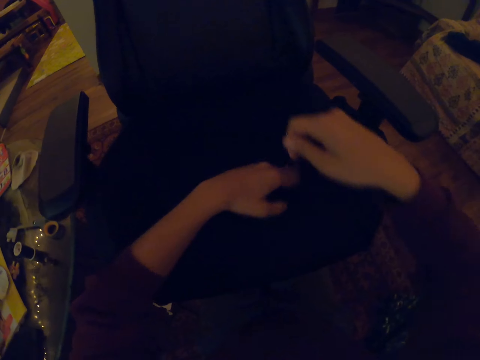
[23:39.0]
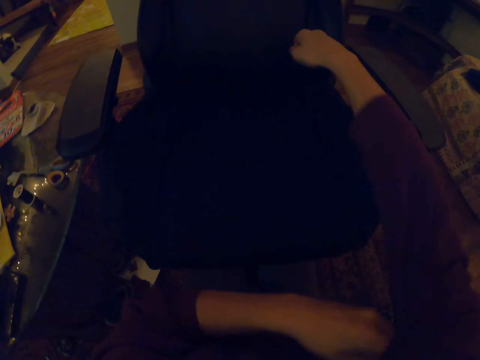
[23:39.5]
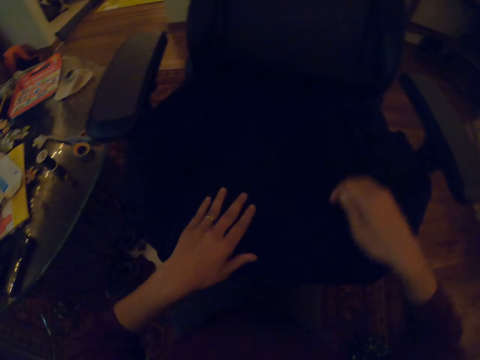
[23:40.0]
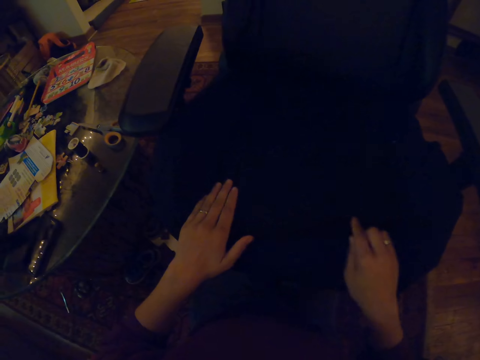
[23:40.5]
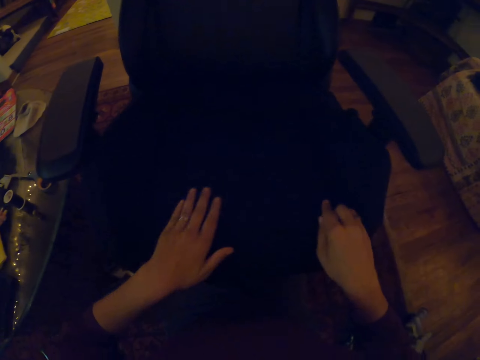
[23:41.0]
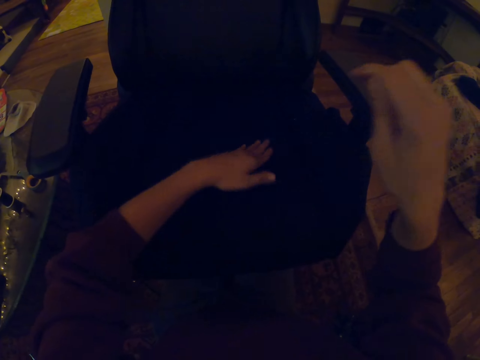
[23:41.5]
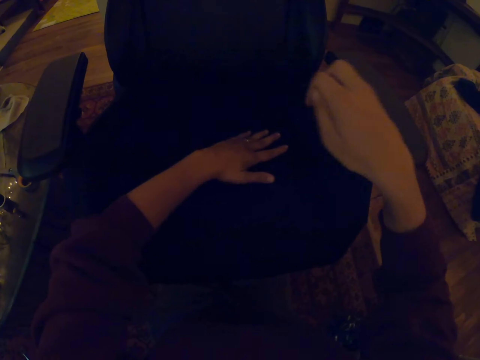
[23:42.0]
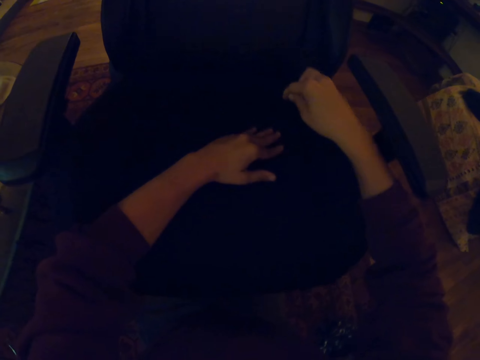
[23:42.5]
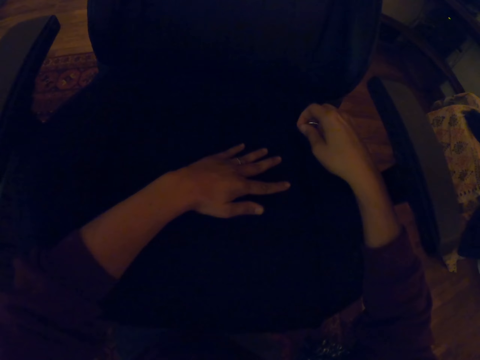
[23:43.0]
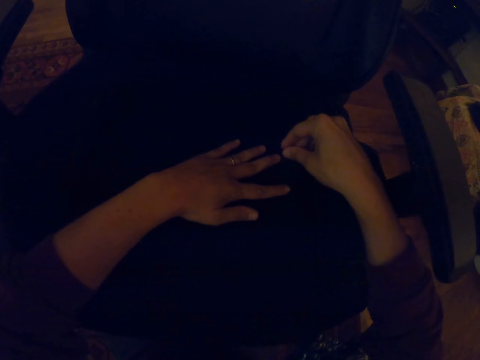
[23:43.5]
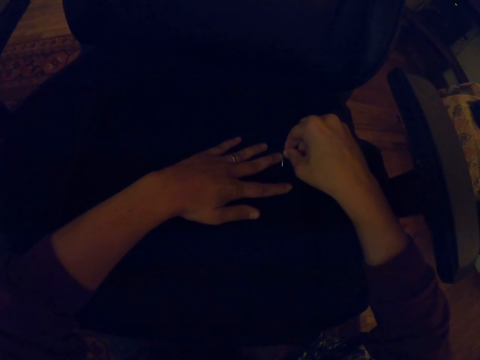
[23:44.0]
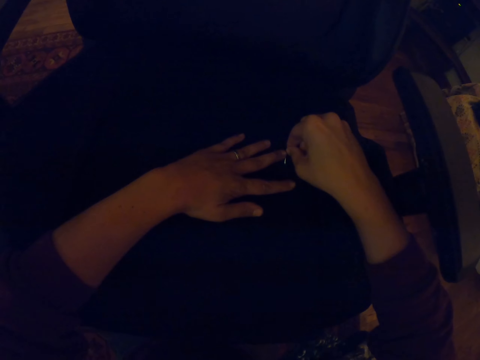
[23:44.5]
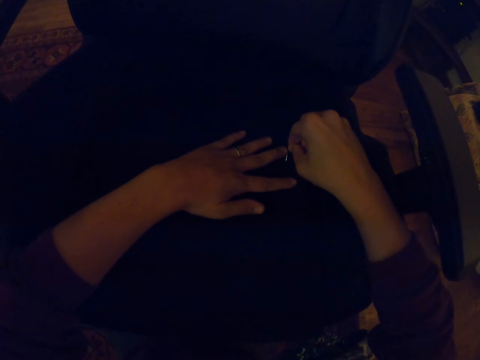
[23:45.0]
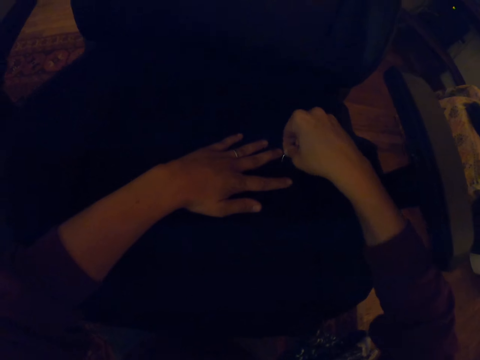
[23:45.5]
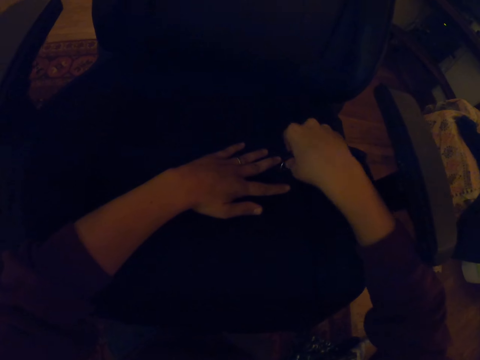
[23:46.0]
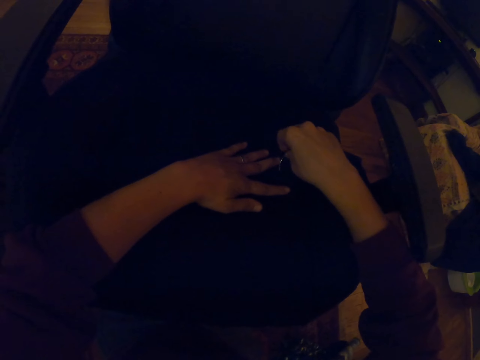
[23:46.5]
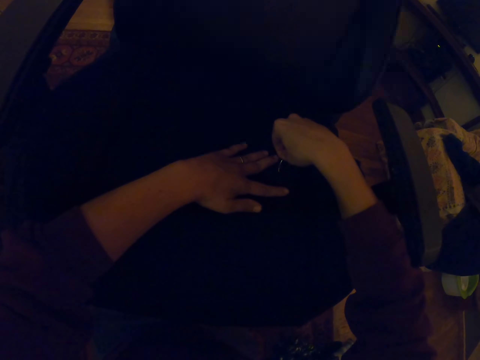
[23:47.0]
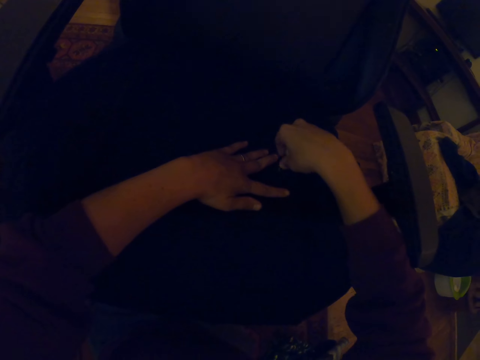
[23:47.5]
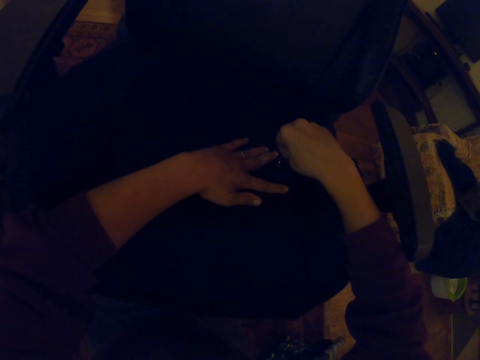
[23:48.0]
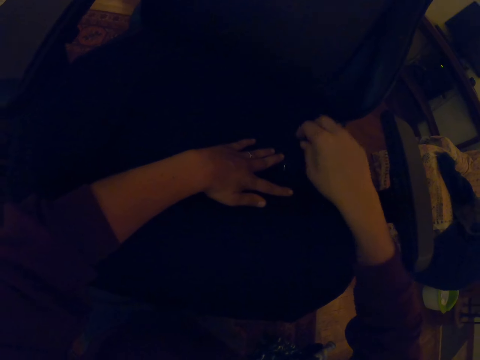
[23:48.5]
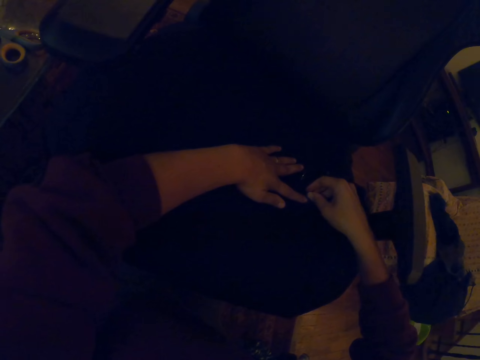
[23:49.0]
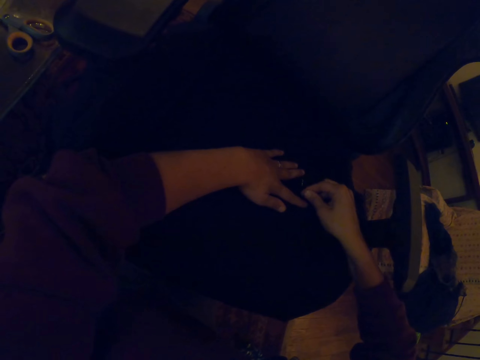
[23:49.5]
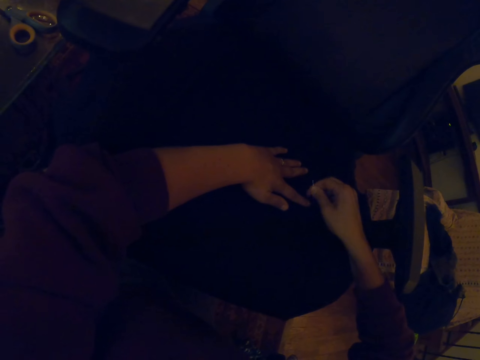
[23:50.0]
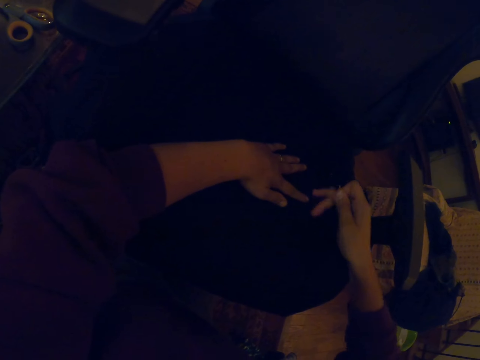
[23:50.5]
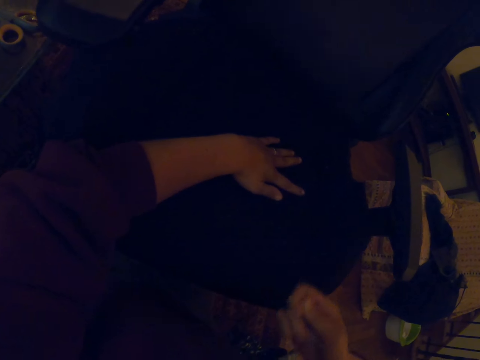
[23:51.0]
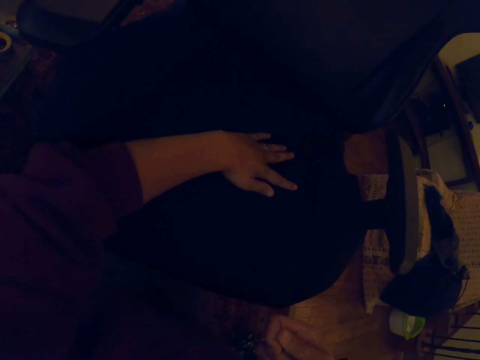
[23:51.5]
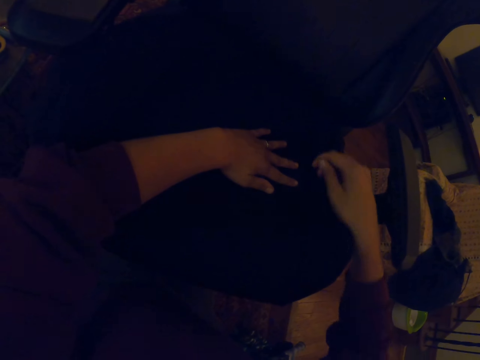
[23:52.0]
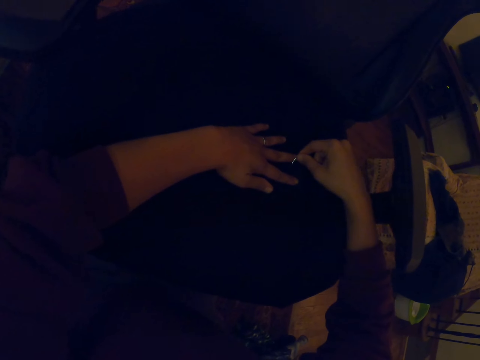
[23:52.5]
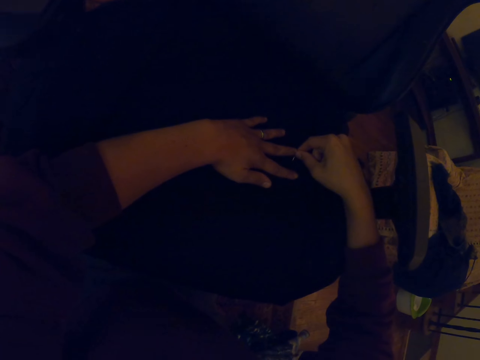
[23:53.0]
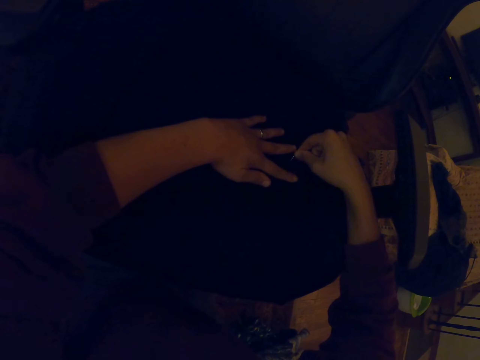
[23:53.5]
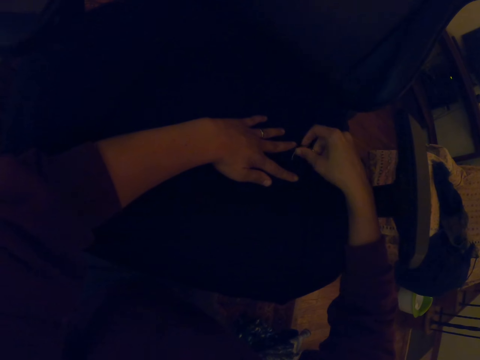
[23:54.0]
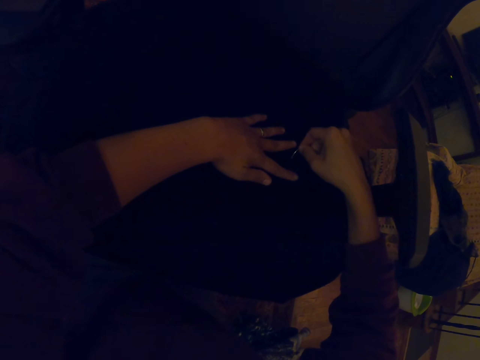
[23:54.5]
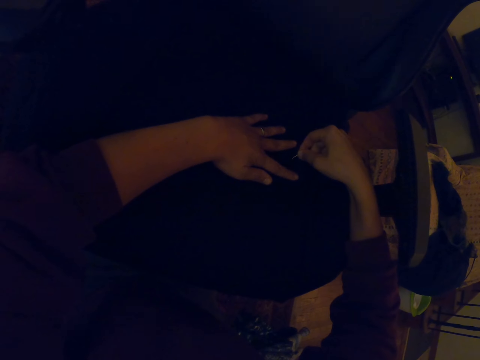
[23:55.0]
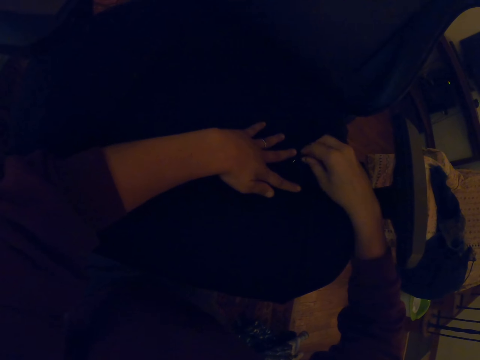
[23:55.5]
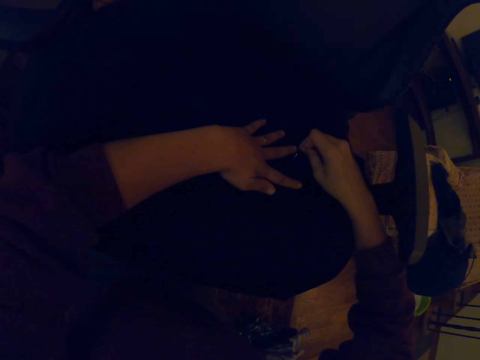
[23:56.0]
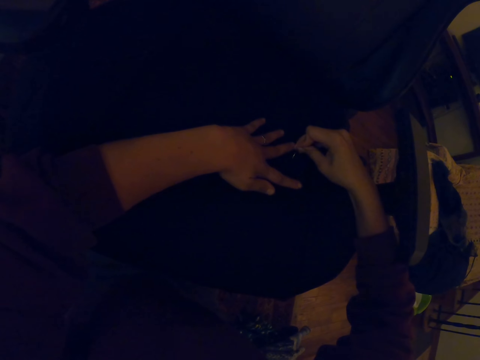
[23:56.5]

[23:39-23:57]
The camera wearer pulls the sleeve with the left hand and pushes up their sweater. They touch the chair with hands. They sew the chair with a needle and thread. They pull the thread with the right hand. They sew the chair with the needle and thread.

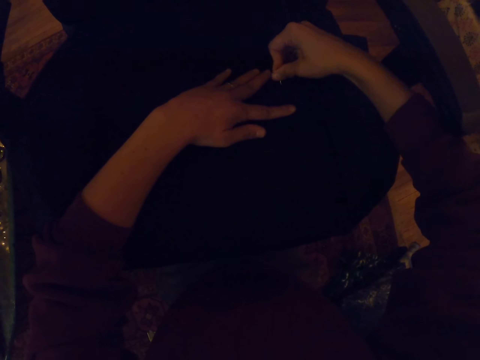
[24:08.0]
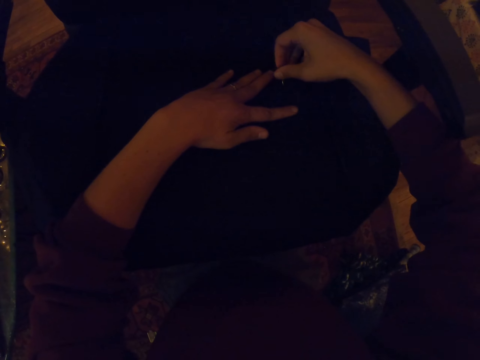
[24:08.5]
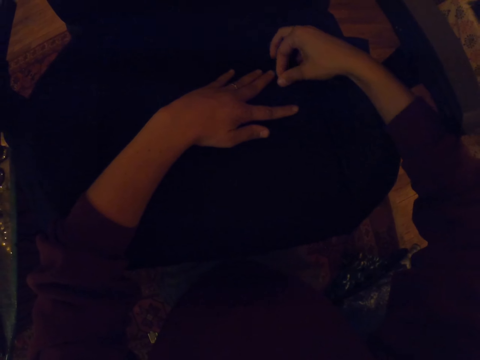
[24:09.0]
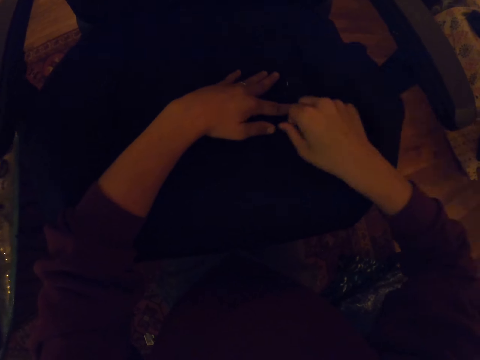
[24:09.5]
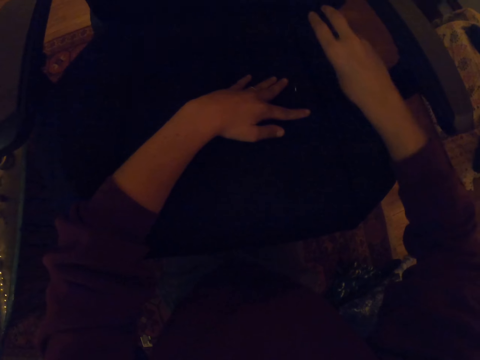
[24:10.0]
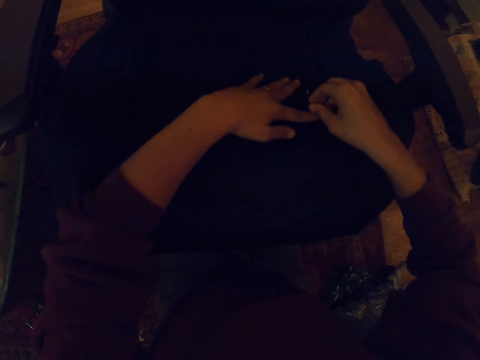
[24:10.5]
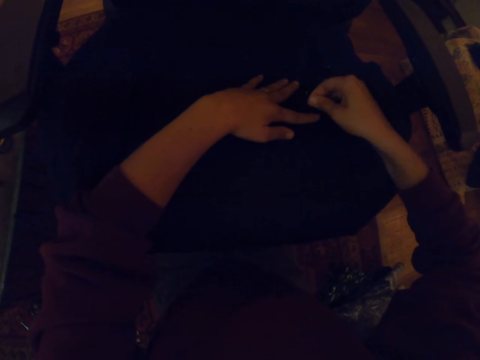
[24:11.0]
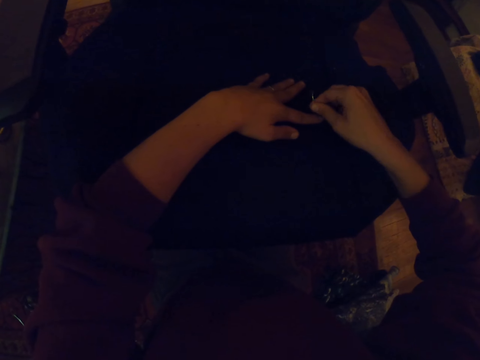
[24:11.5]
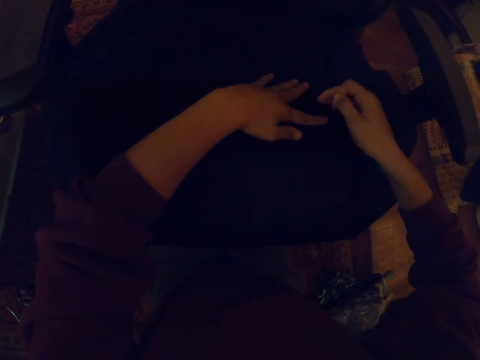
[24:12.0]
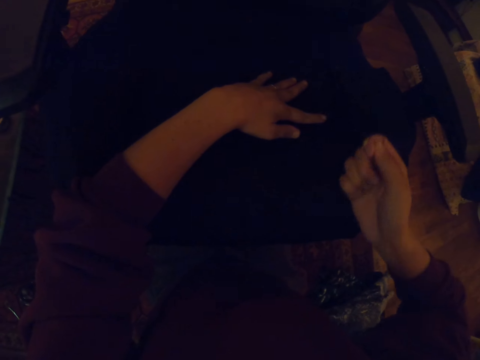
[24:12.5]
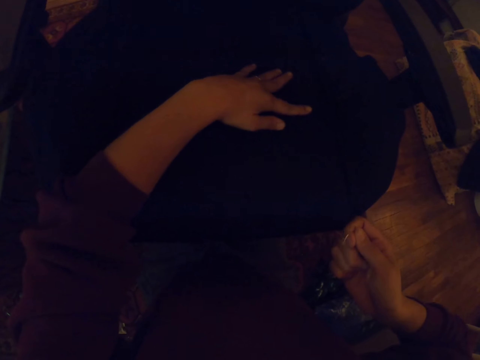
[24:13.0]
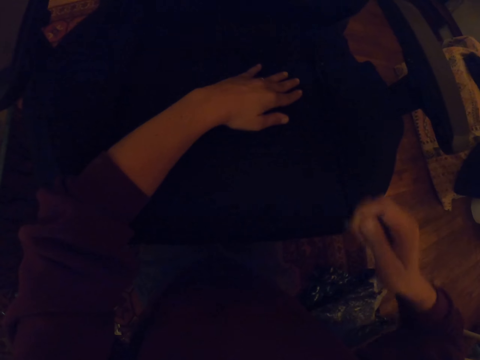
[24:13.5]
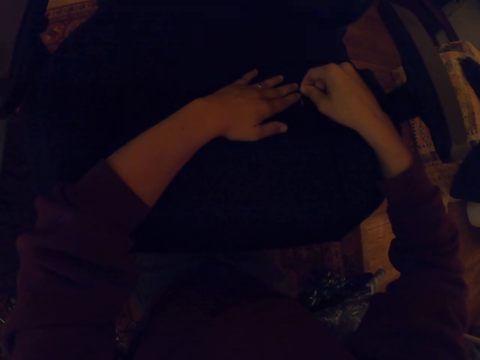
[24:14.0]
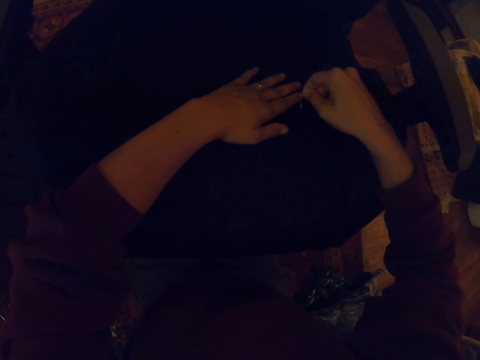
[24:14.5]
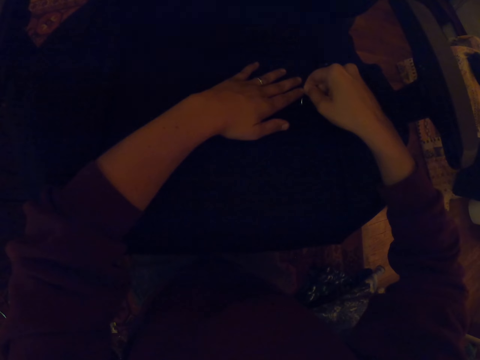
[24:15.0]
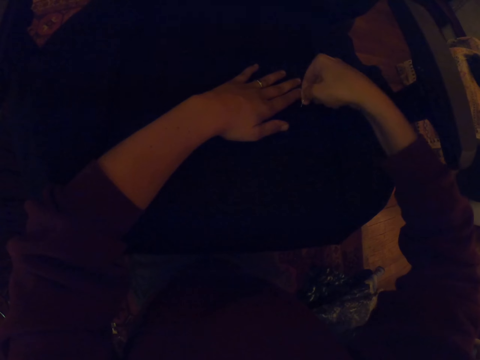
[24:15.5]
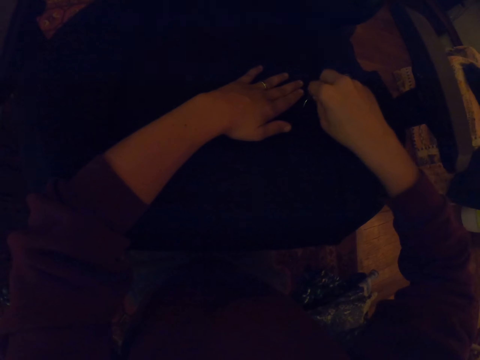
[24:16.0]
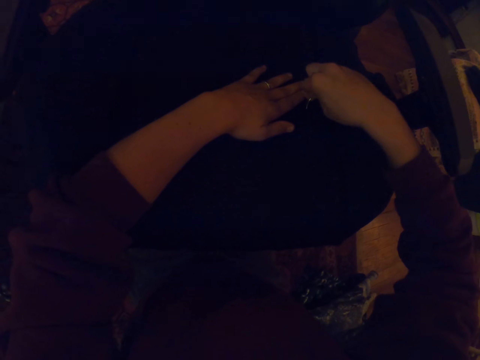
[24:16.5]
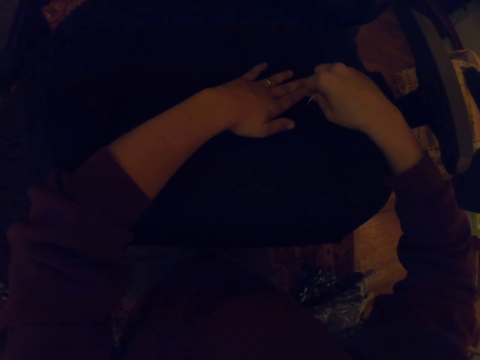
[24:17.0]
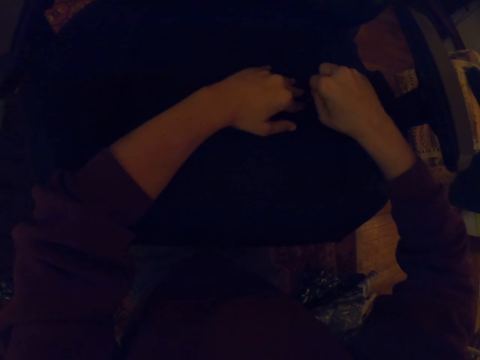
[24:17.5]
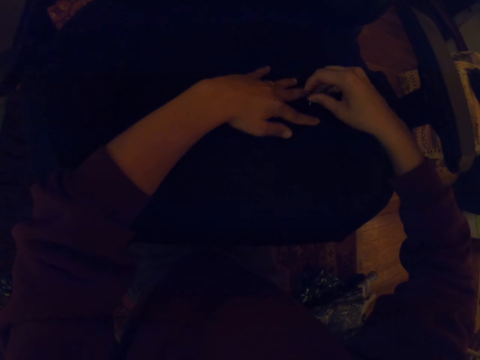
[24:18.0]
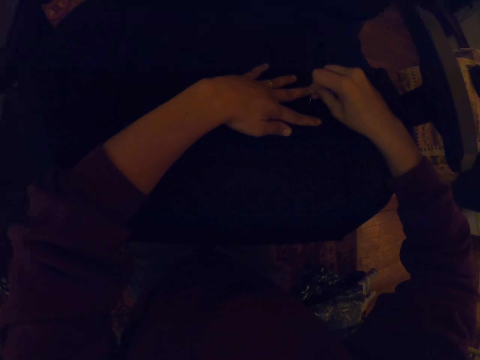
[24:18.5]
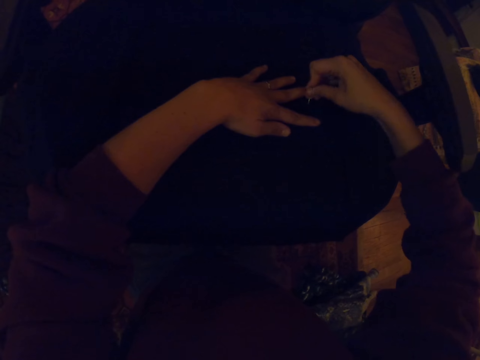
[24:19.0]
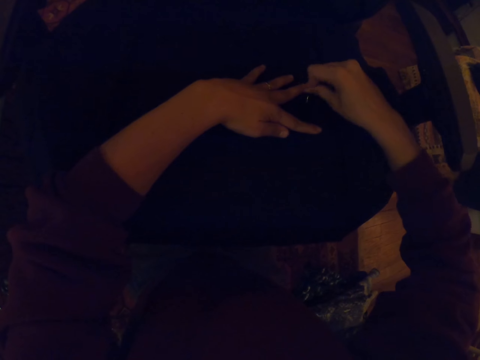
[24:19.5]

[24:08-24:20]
The camera wearer pulls the thread with the right hand. They sew the chair with a needle and thread.
